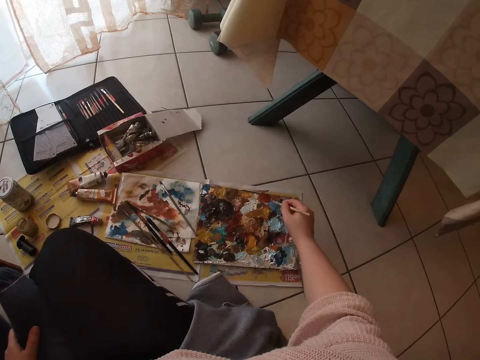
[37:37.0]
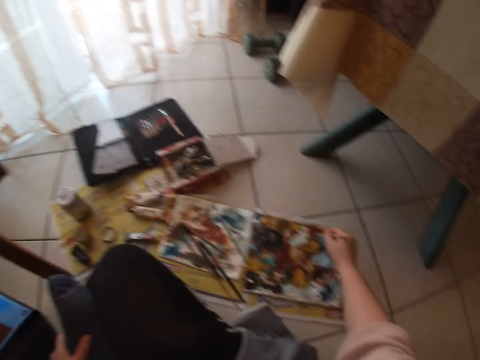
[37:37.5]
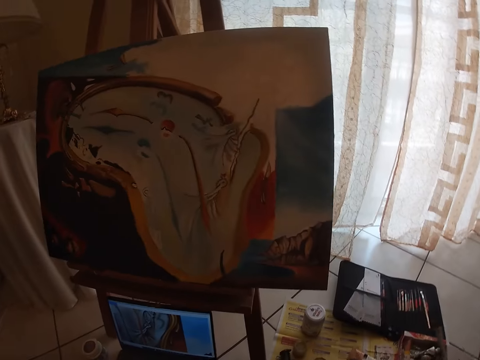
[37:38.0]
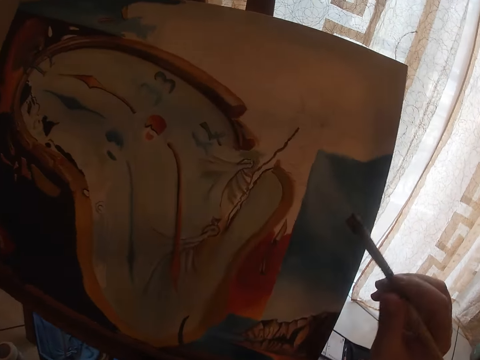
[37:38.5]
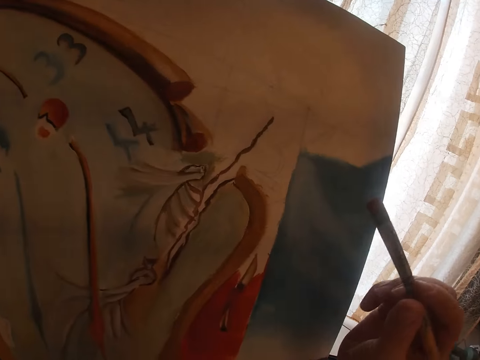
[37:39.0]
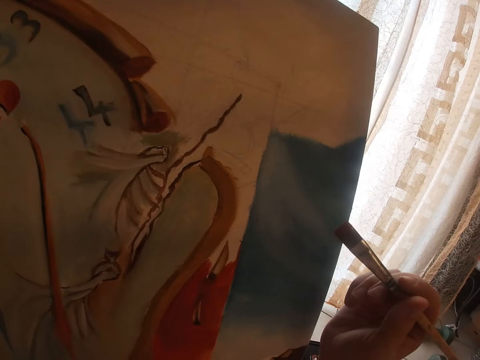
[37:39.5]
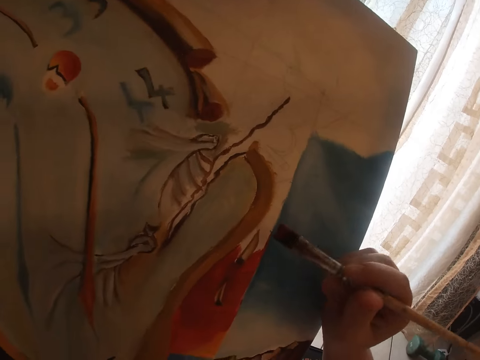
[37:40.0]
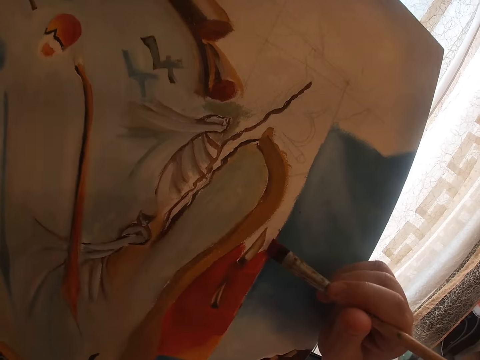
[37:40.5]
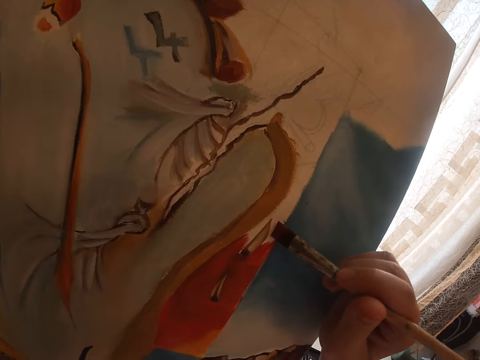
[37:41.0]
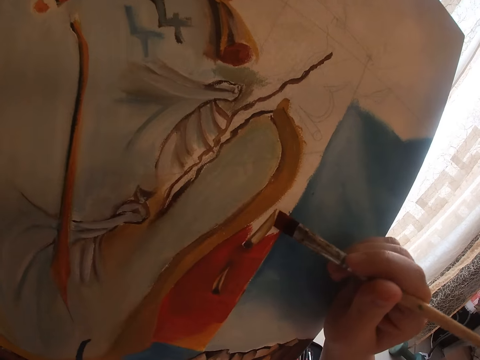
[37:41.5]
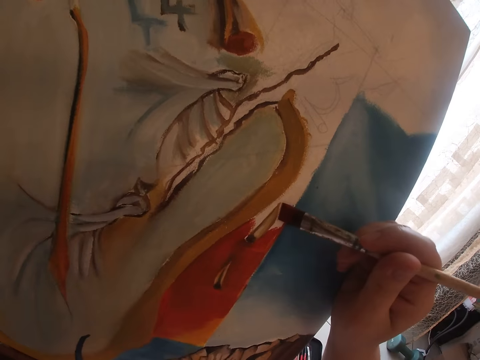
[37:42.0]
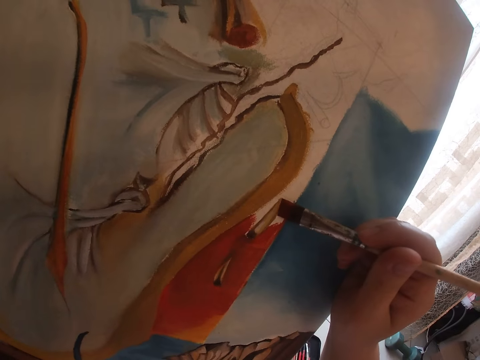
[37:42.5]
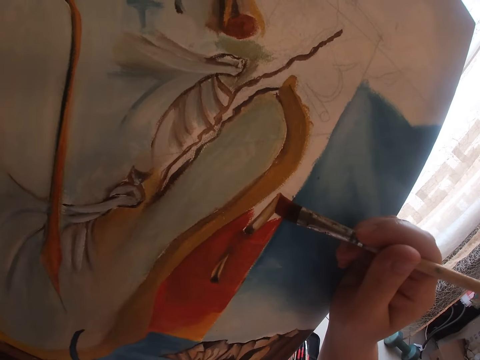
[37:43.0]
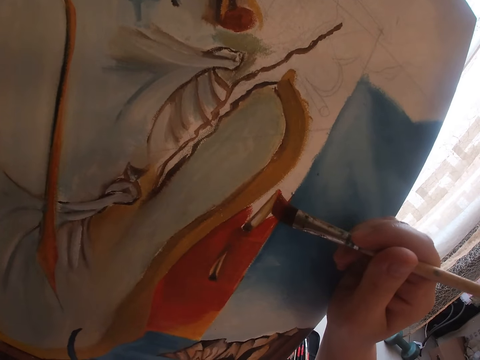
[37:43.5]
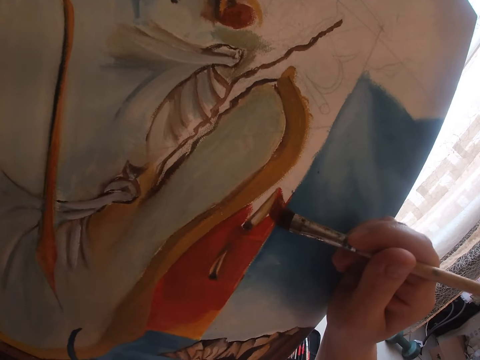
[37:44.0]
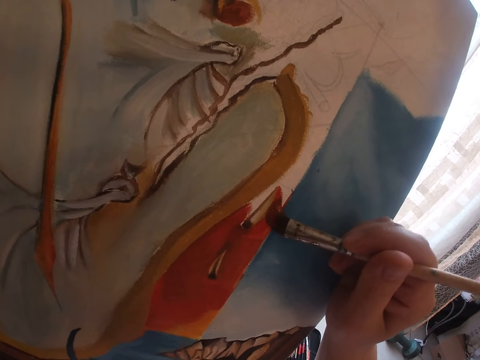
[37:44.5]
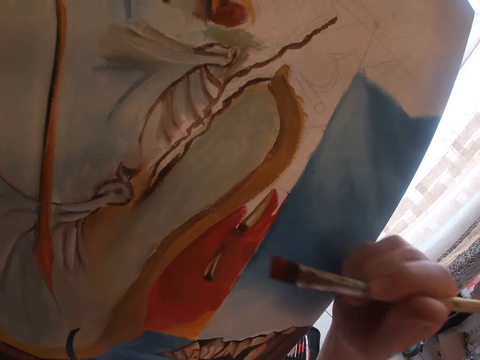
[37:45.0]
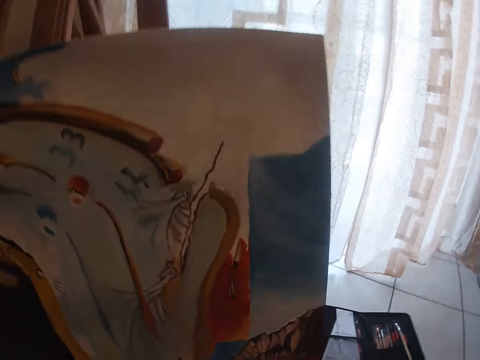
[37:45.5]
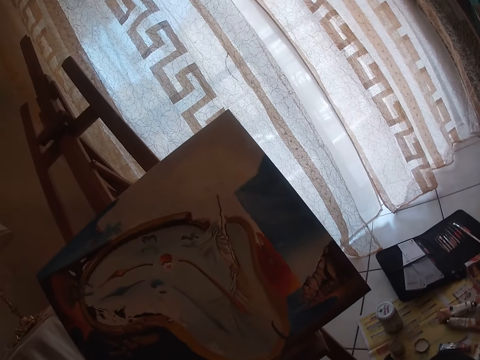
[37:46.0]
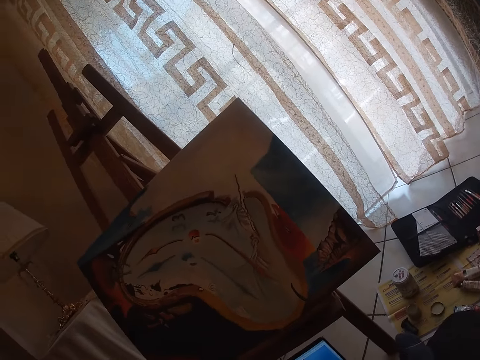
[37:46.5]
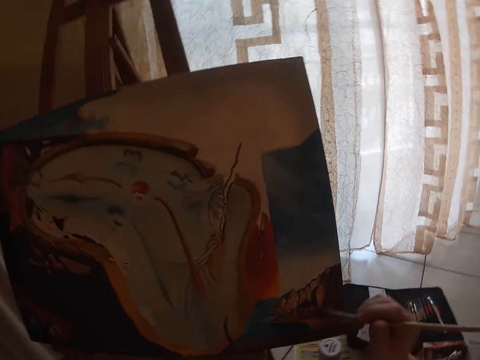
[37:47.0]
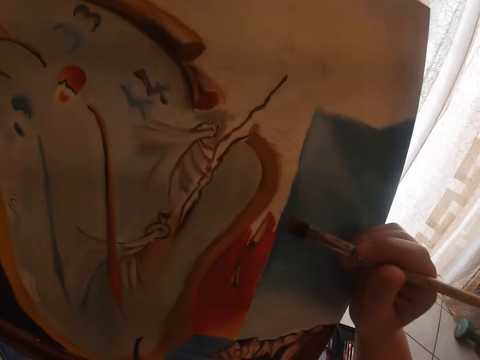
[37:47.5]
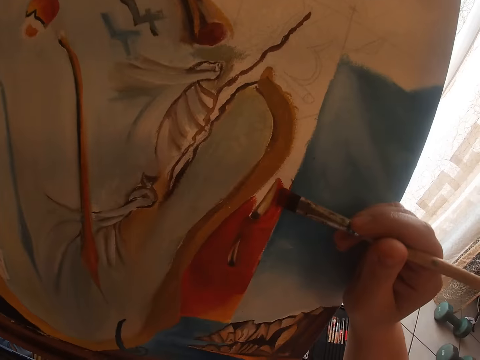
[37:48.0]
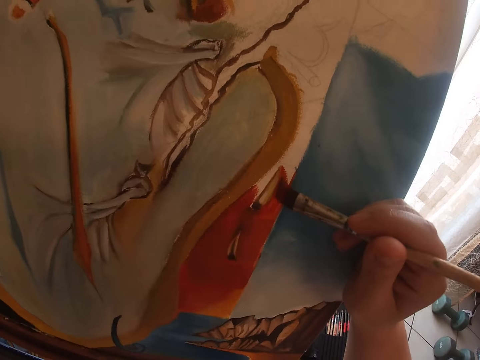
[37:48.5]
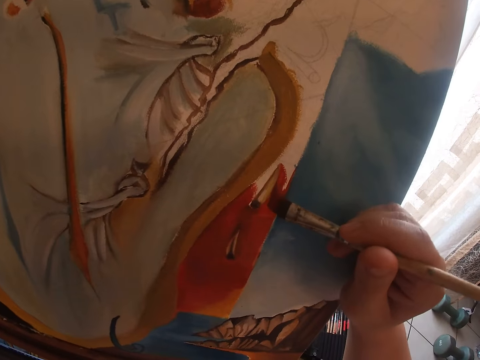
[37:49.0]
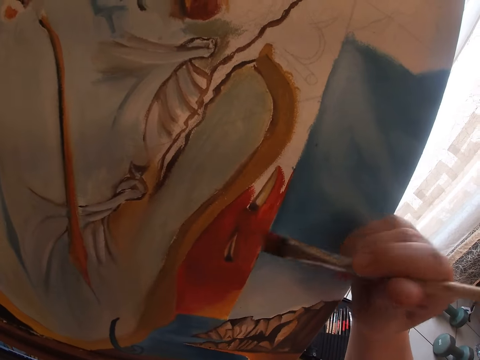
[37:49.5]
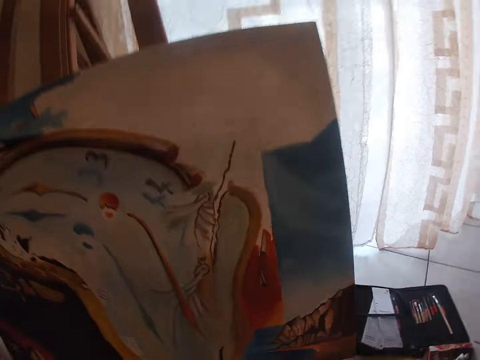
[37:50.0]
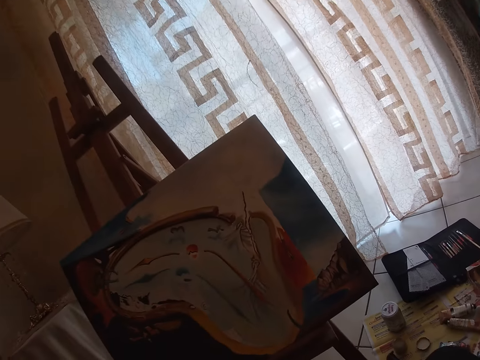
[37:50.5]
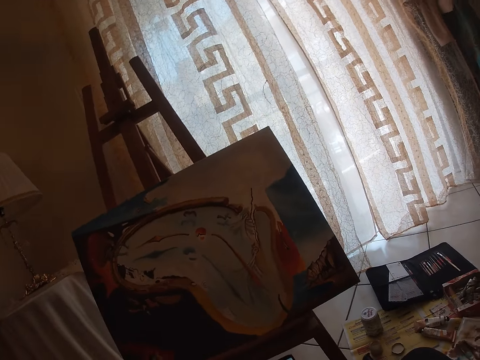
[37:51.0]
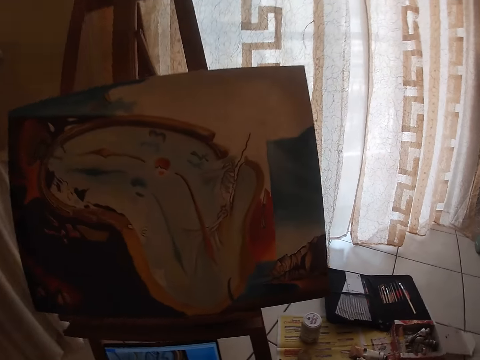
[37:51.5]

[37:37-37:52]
The camera wearer dips a paintbrush in a paint palette. They turn around. They paint a picture on a canvas. They stop painting the picture. They turn around. They paint the picture on the canvas. They stop painting the picture. They turn around.

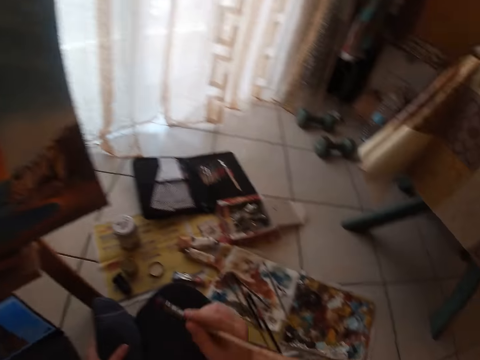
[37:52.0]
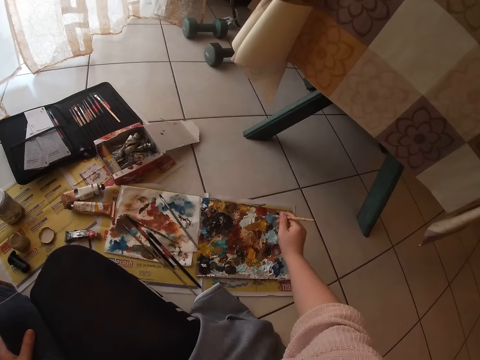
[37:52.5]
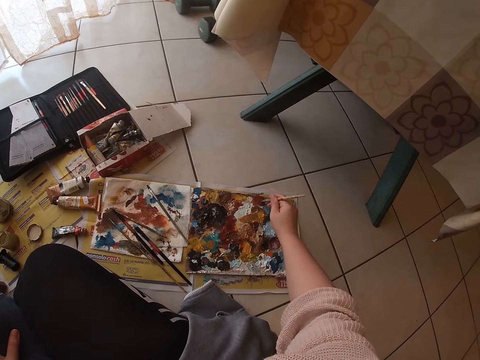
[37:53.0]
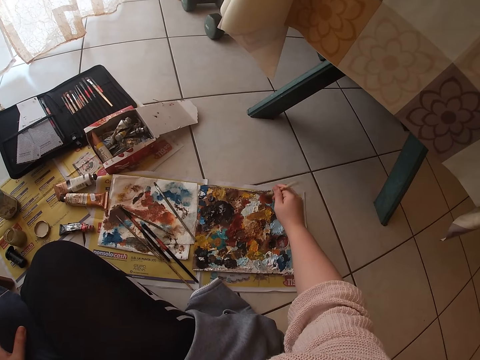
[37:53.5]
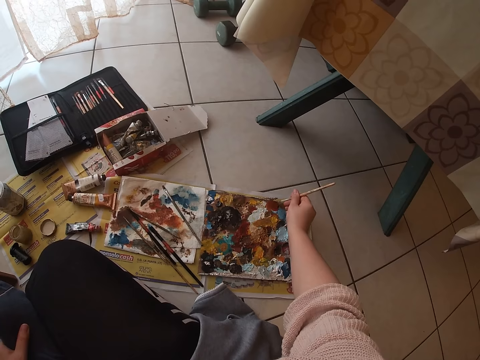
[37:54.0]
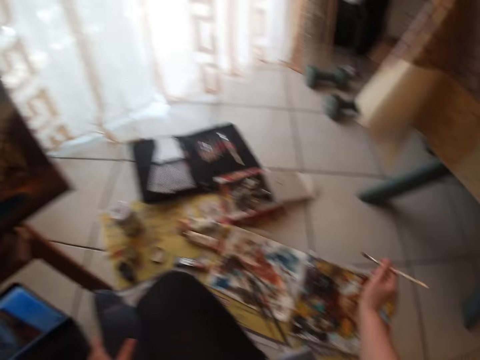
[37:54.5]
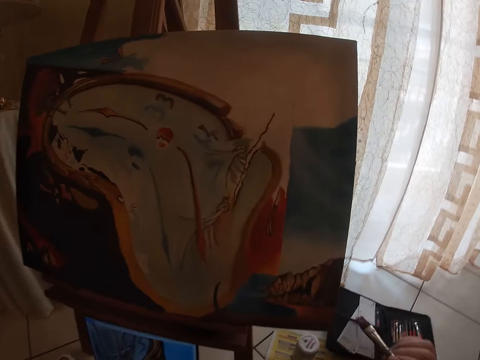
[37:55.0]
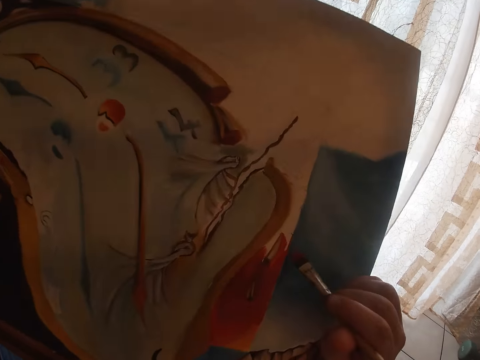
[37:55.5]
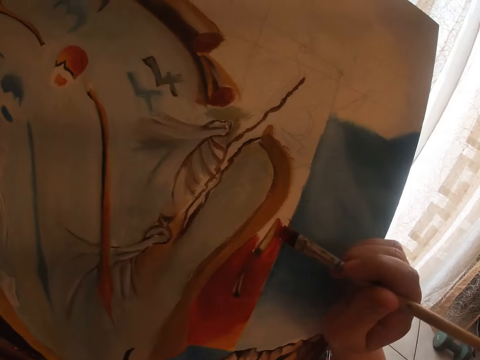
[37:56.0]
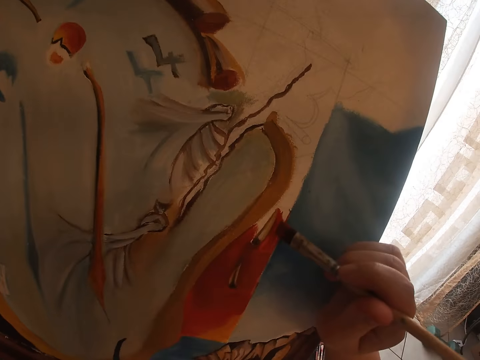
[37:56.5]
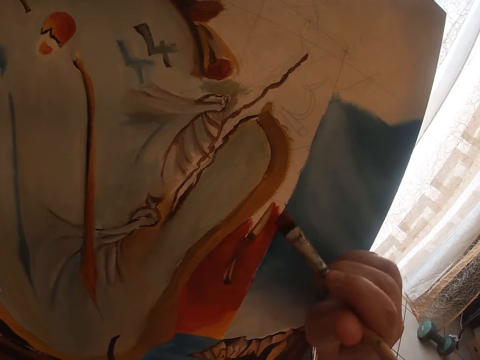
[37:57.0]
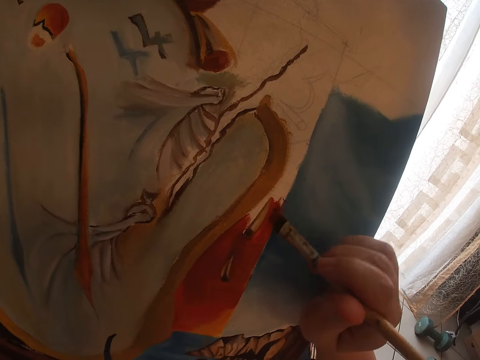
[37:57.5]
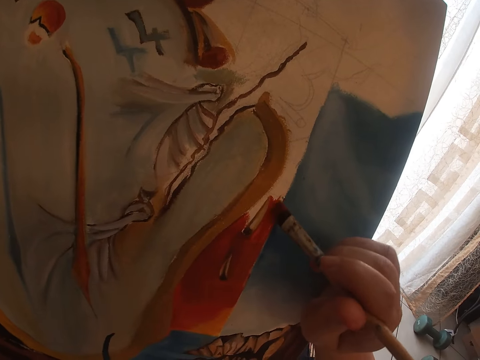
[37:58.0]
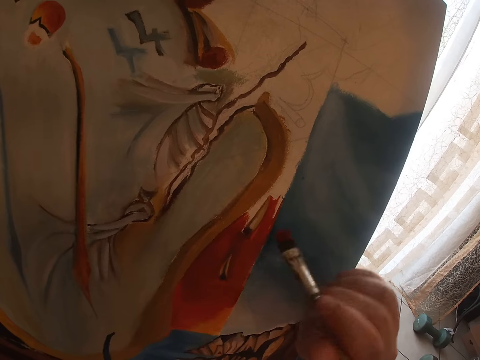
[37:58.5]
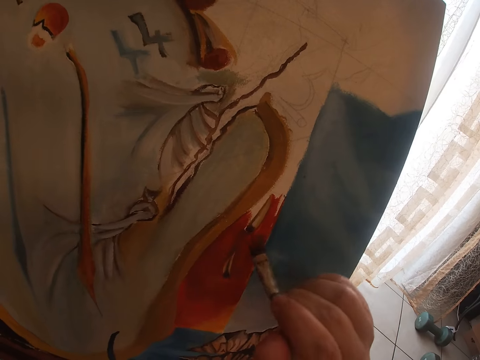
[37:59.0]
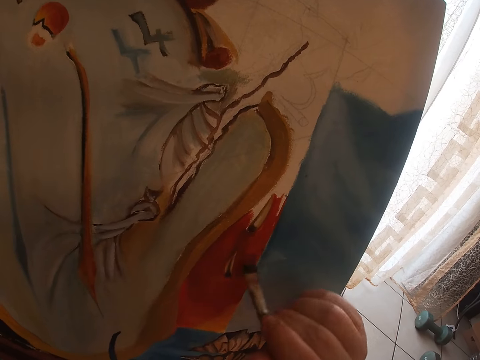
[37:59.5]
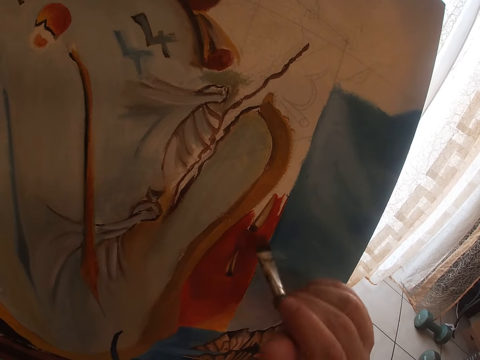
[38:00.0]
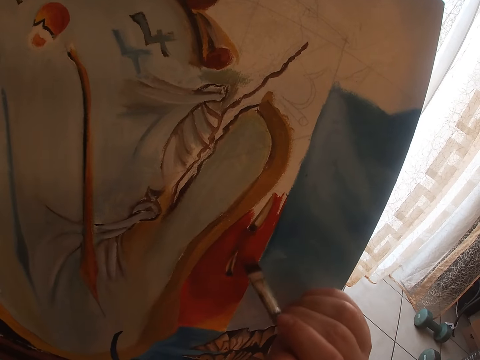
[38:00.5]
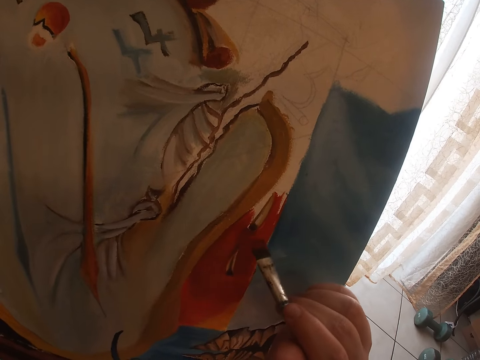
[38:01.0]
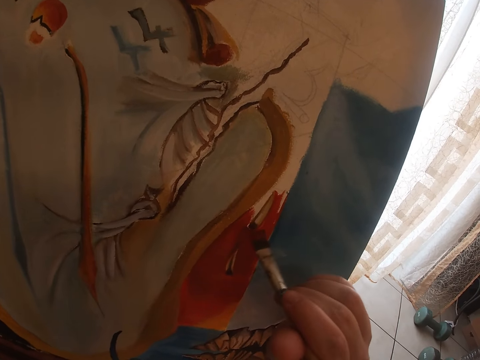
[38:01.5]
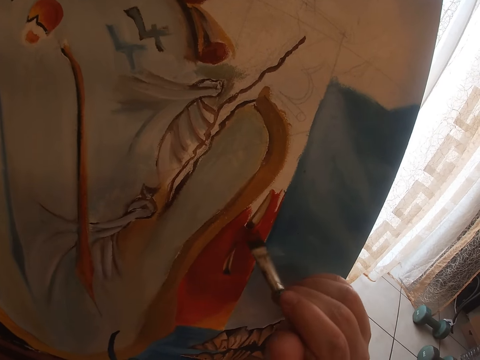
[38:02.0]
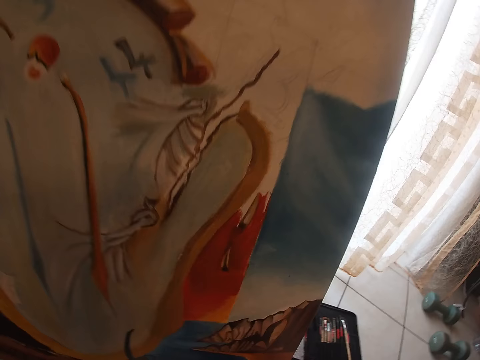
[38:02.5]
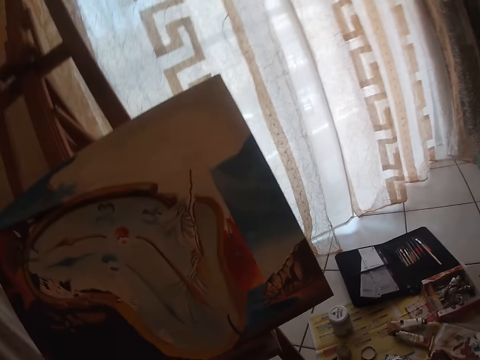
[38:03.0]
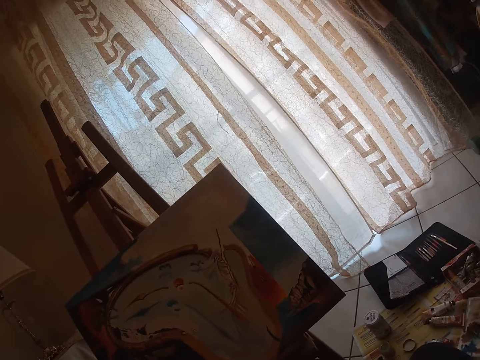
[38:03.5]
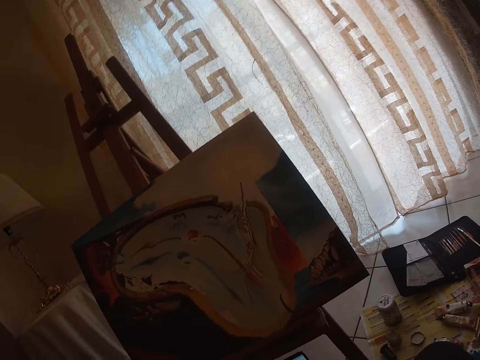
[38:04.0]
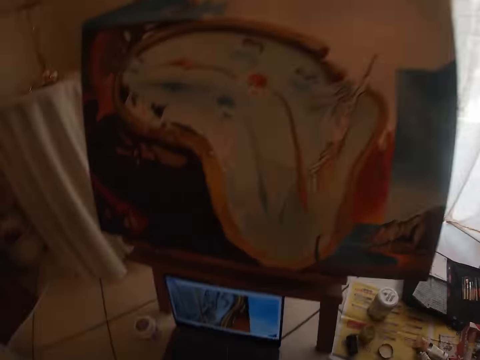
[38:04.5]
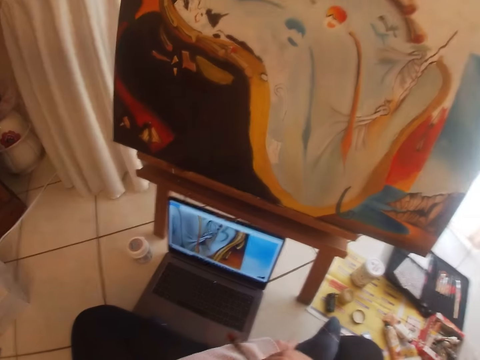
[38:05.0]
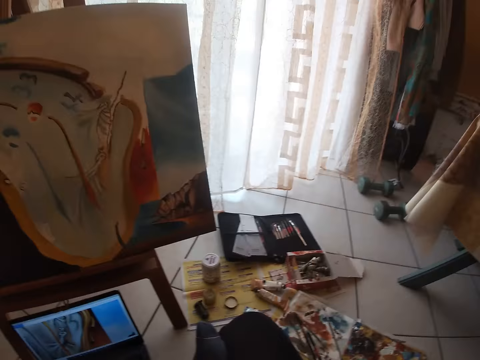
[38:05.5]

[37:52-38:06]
The camera wearer dabs paint on the palettes with the sable brush. They turn around. They paint a picture on a canvas. They stop painting the picture. They turn around.
